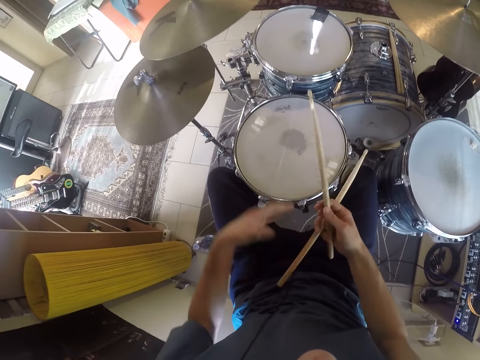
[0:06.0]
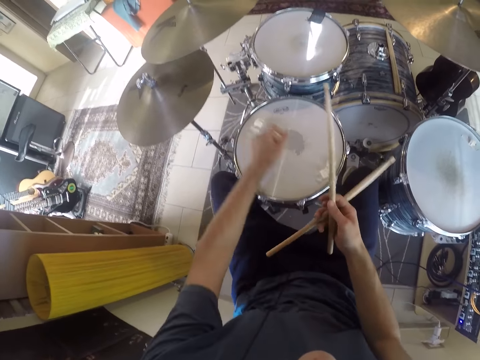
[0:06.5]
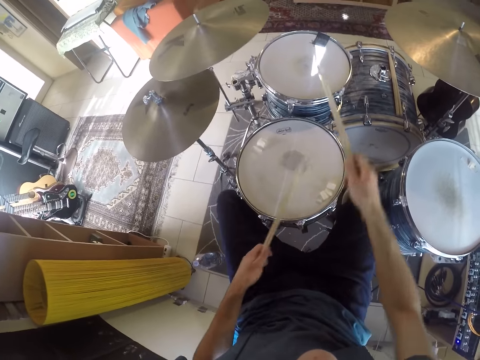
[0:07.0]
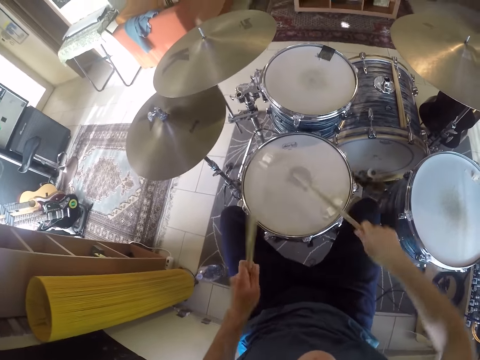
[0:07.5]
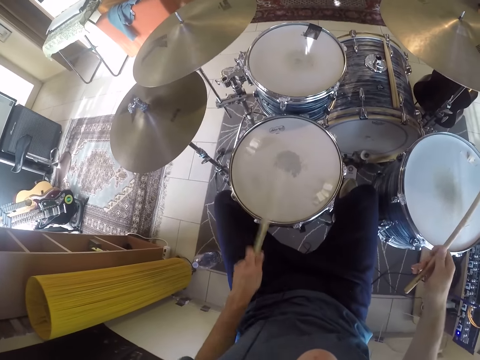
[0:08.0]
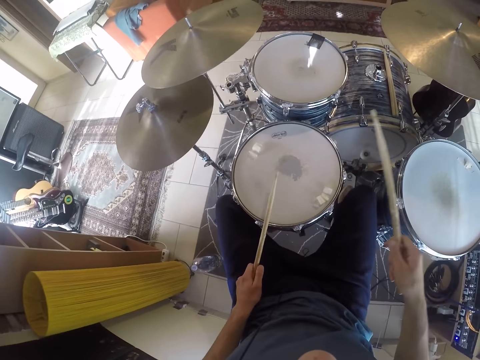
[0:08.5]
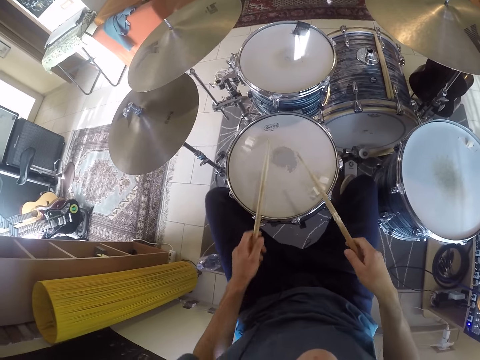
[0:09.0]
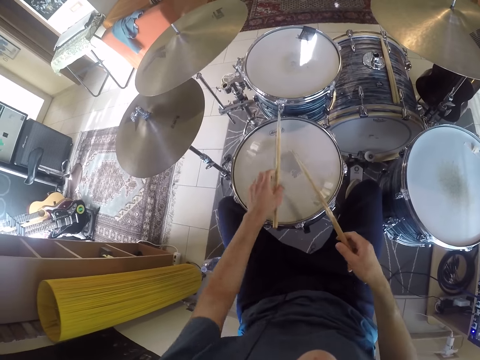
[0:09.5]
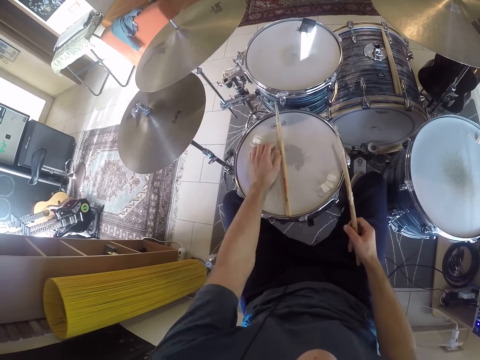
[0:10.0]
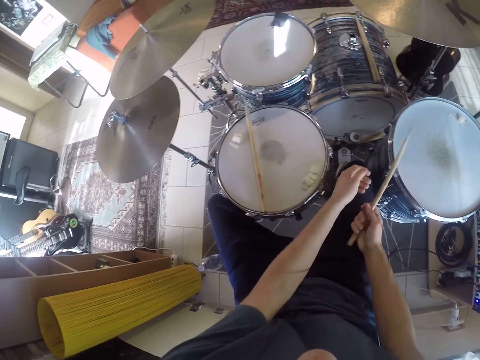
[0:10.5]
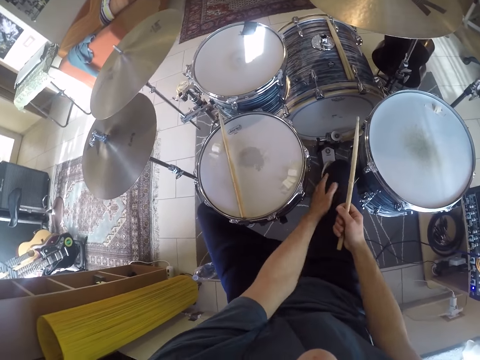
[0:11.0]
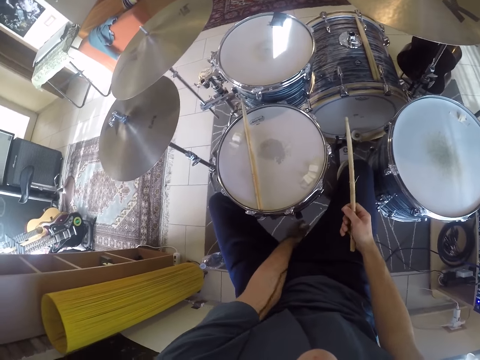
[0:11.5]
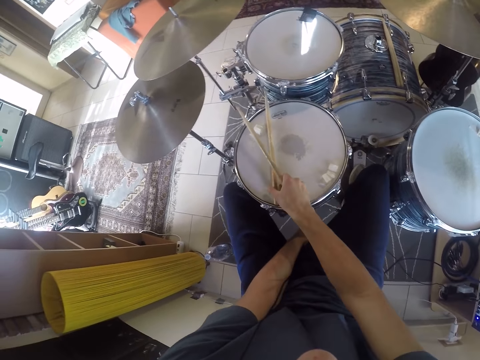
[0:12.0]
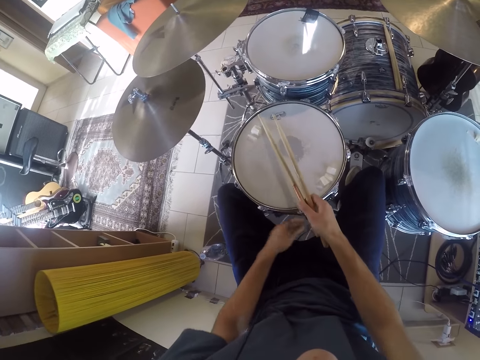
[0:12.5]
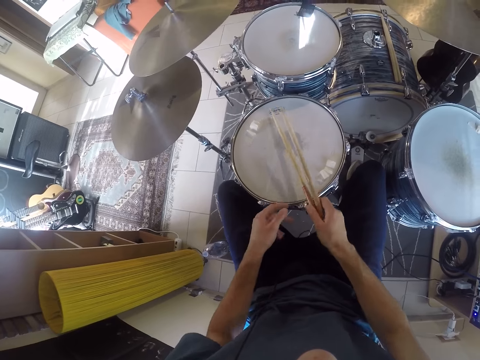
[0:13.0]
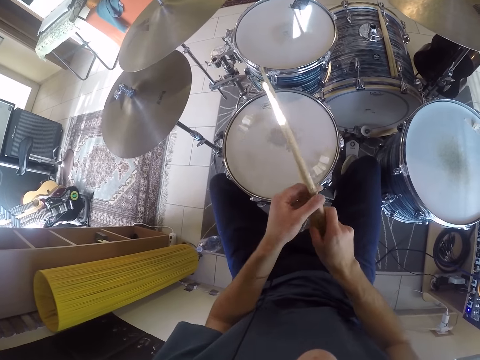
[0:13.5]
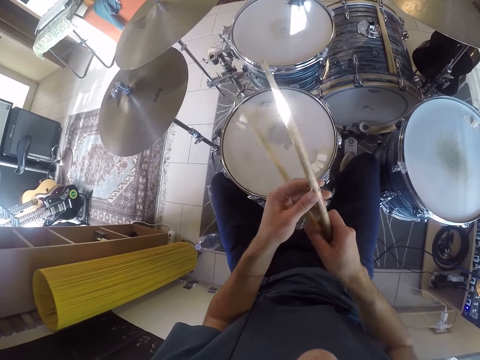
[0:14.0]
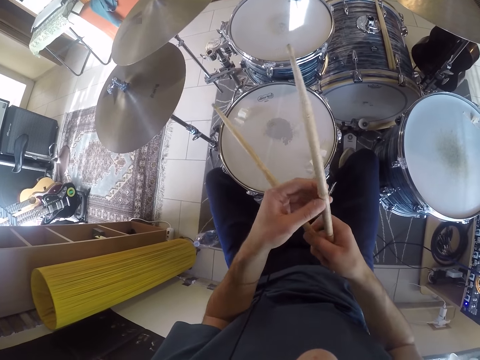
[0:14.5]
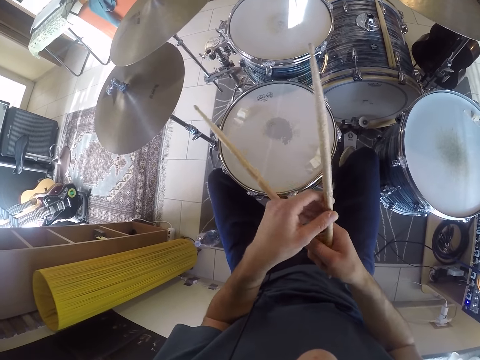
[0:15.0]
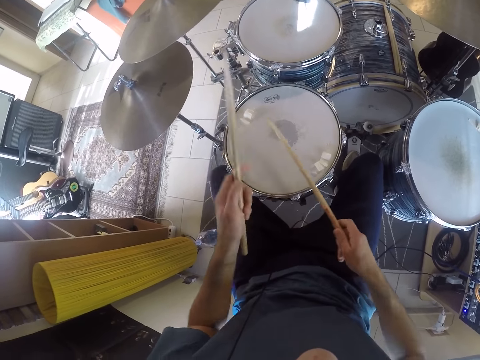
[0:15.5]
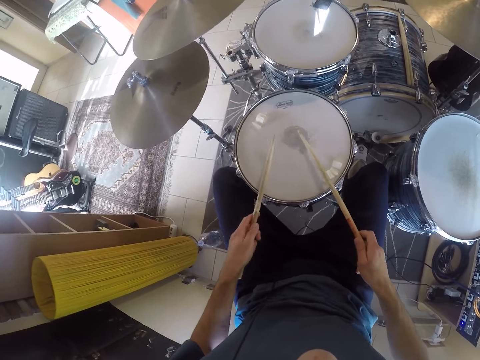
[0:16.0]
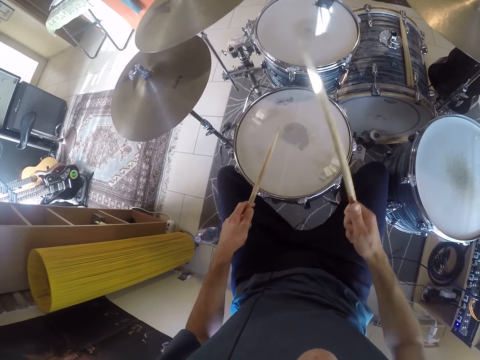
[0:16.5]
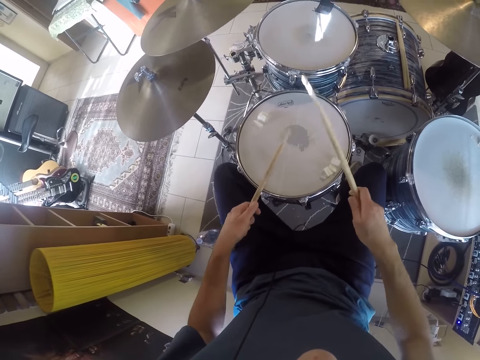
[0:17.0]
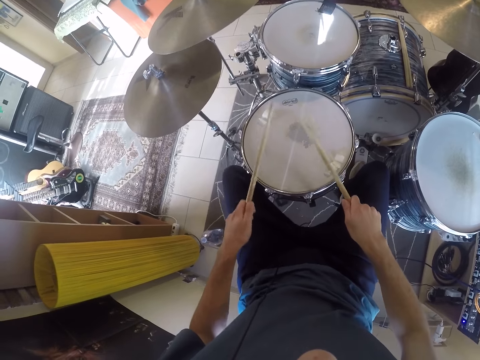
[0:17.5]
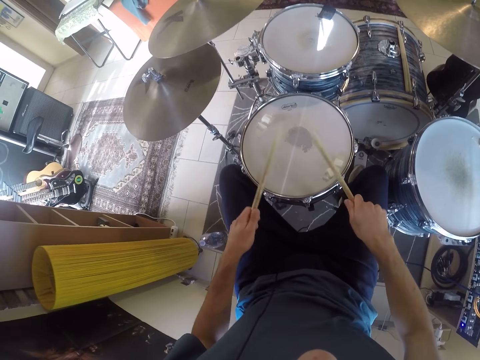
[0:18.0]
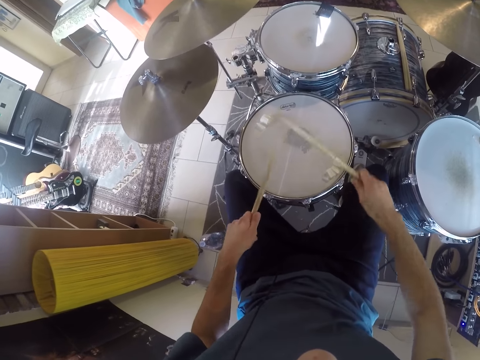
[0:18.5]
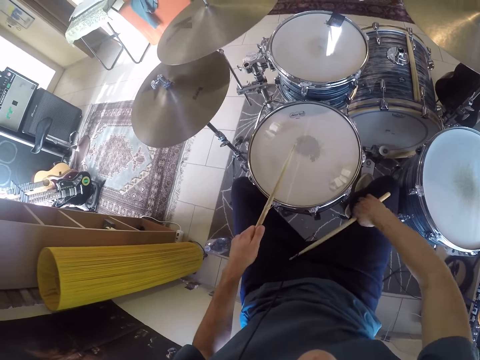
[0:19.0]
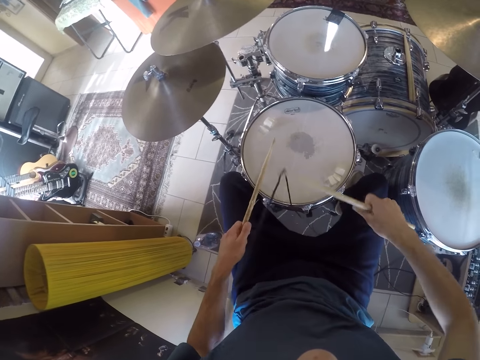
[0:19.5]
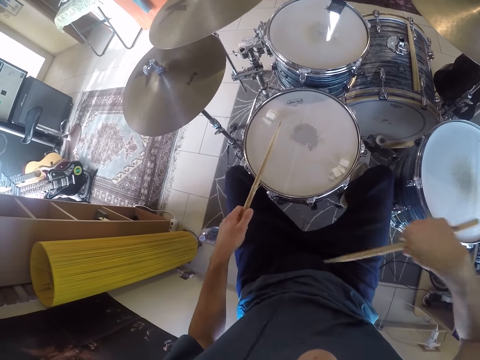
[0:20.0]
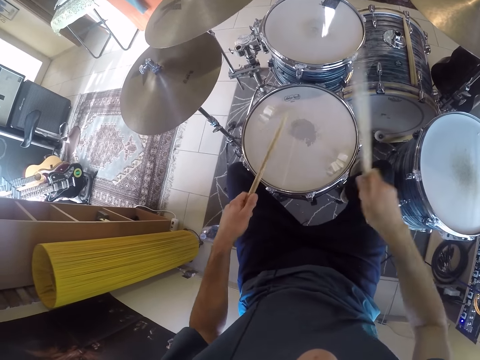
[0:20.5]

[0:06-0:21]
The camera wearer beats the drum sets with the drum sticks in both hands. He drops the drum sticks on the drum with his left hand. He picks up the drum stick from the drum with his right hand. He beats the drum sets with the drum sticks in both hands.

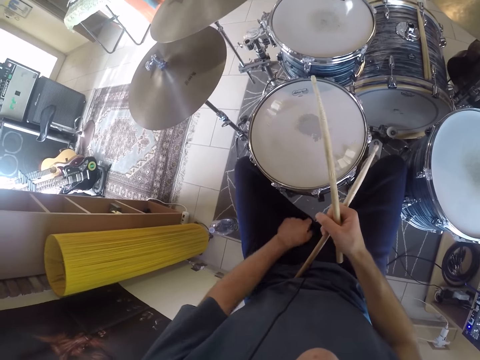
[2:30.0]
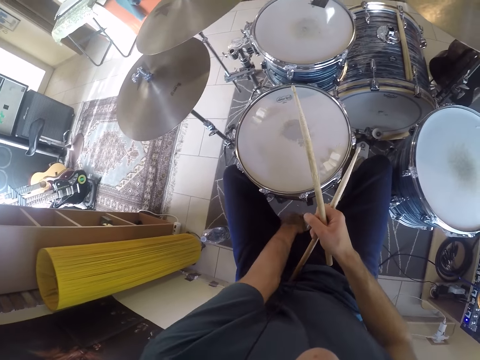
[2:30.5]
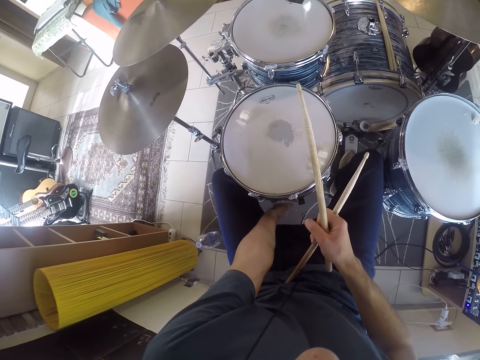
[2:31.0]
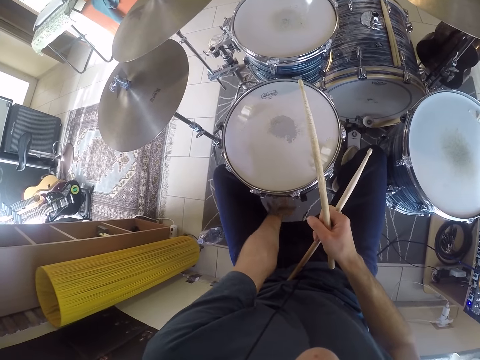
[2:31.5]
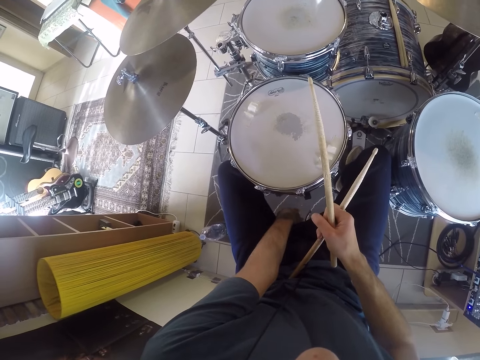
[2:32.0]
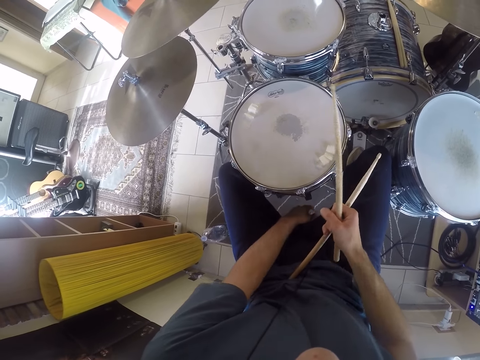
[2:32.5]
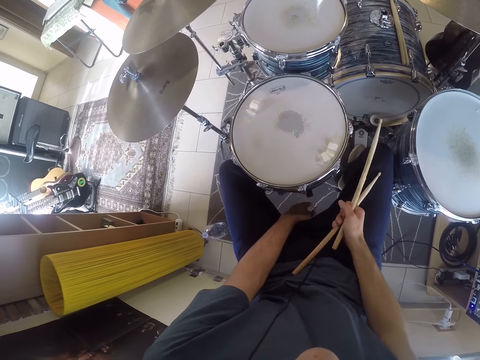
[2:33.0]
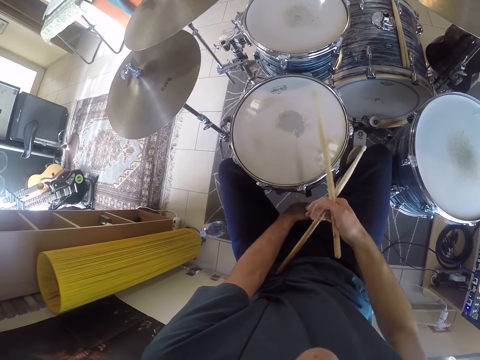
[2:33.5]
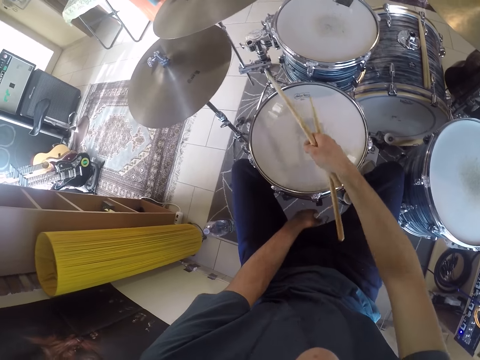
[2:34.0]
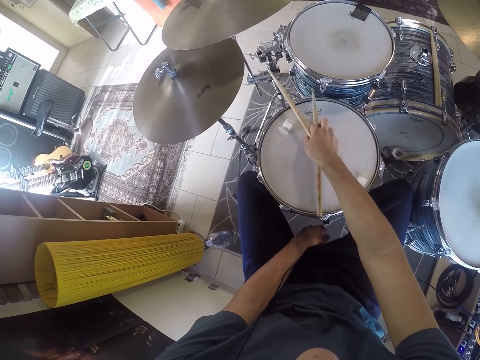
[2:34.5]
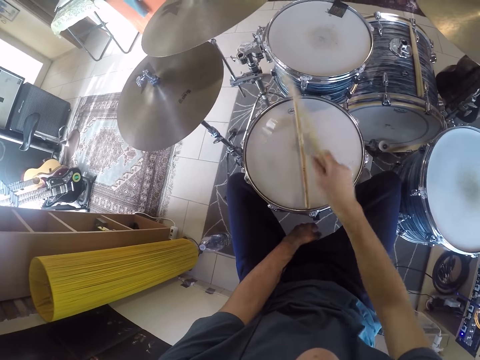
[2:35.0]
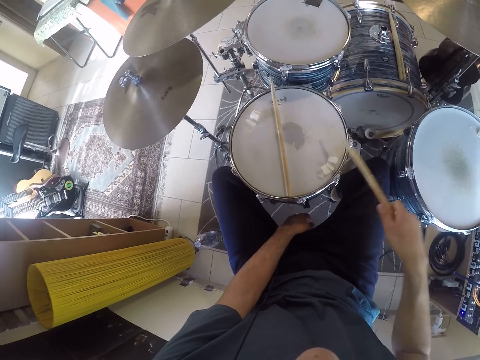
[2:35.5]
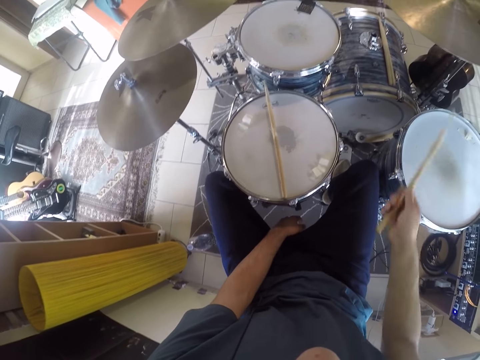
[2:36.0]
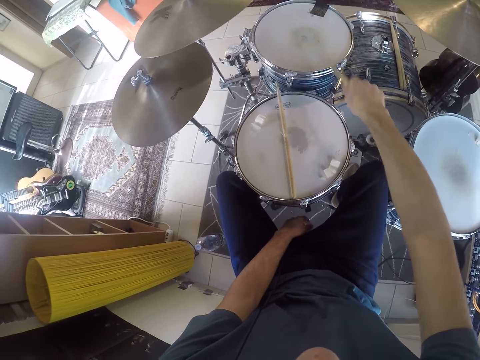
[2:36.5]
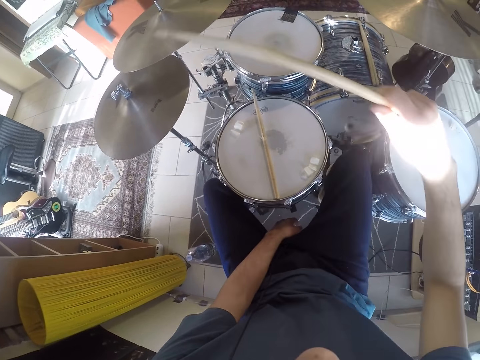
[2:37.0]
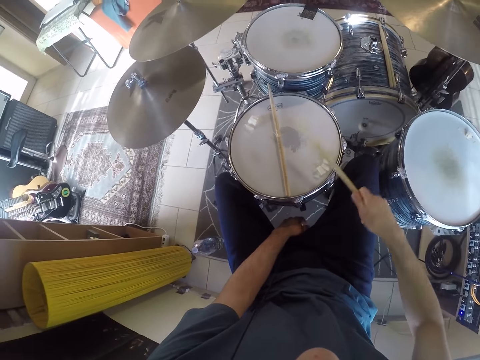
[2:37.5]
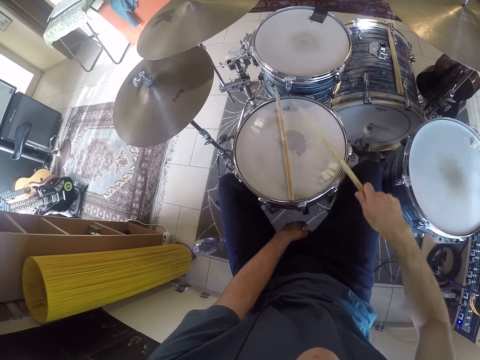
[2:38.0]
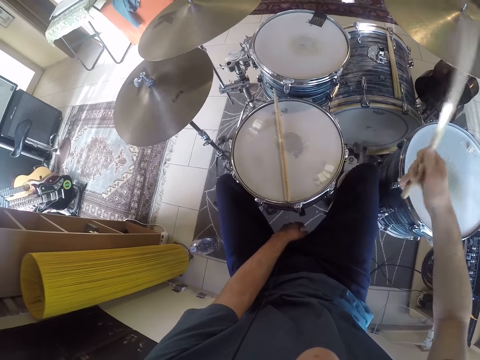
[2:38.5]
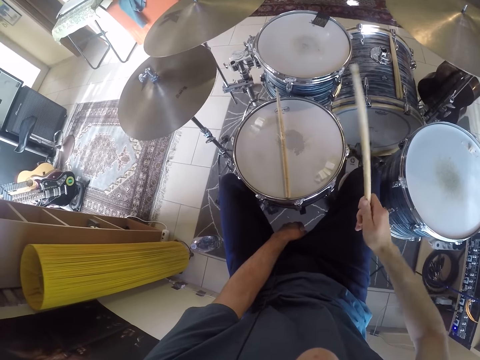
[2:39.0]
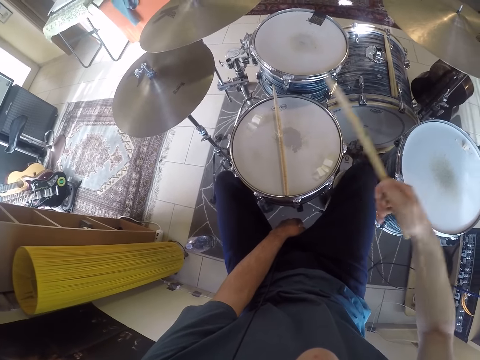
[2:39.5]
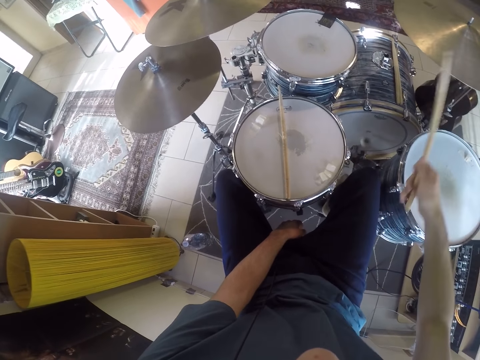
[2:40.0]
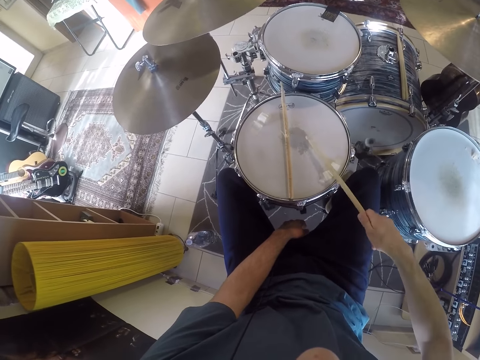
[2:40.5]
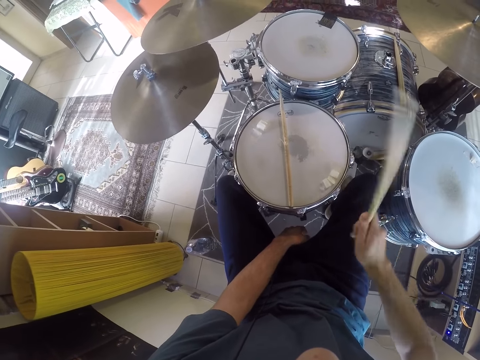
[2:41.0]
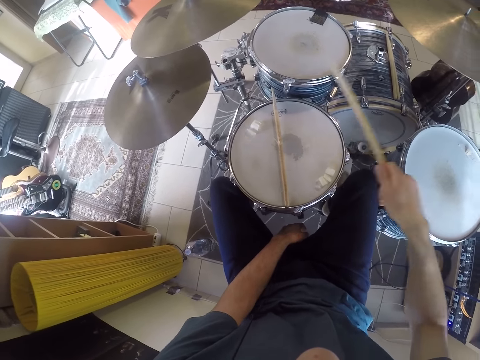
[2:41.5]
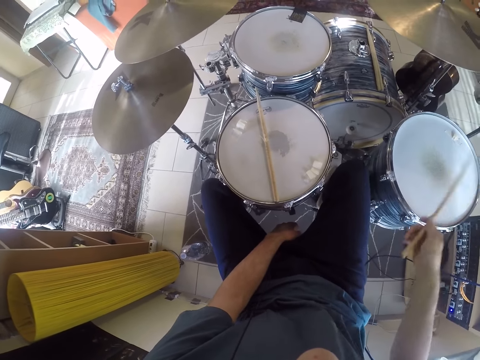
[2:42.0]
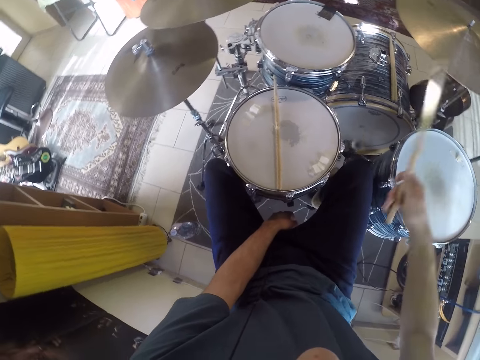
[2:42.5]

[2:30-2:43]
The camera wearer holds the stick. He drops a drum stick on the drum with his right hand. He beats the drum sets with the drum stick in his right hand. He presses the drum pedal with his right leg.
